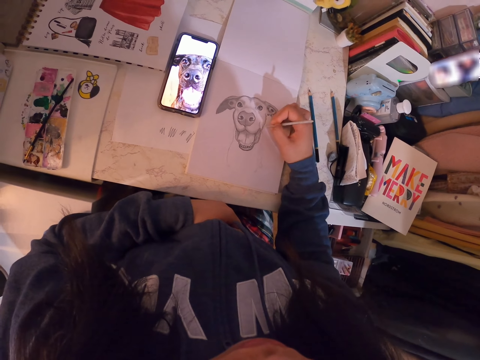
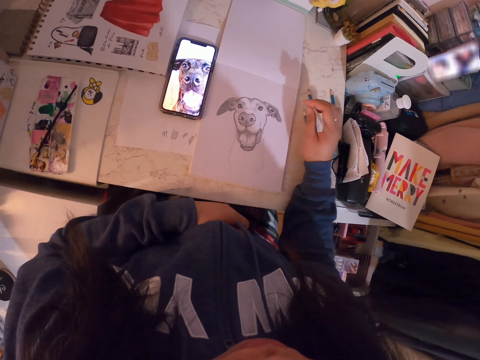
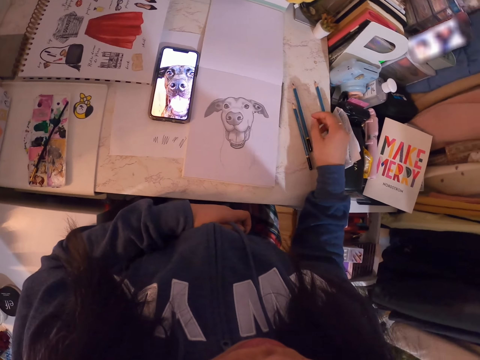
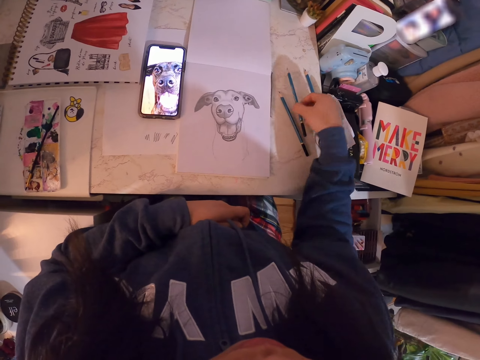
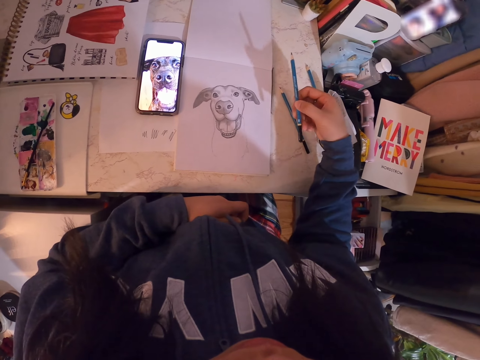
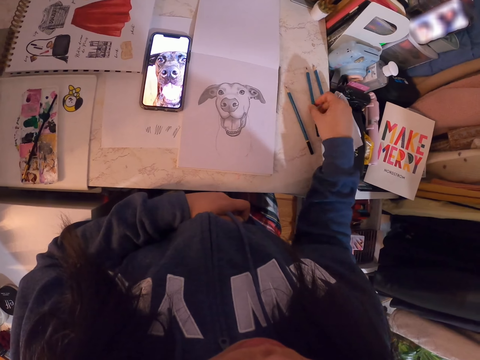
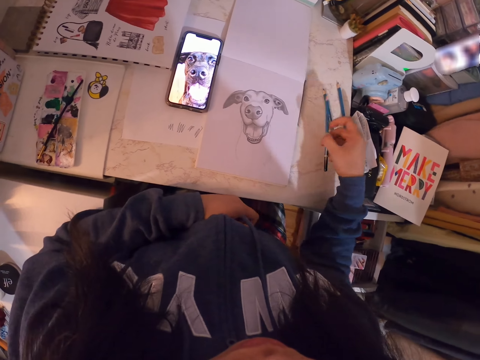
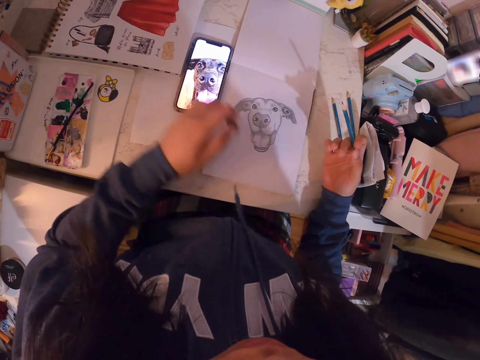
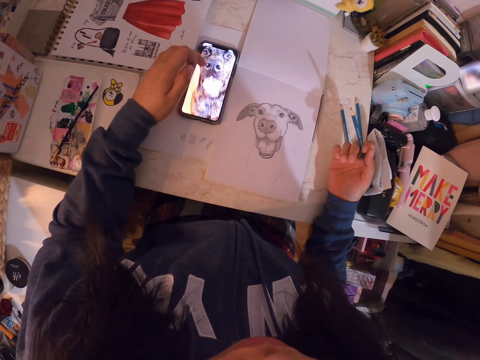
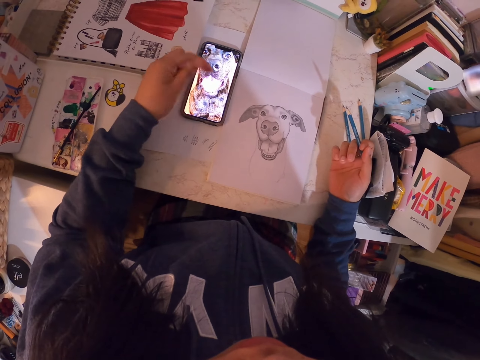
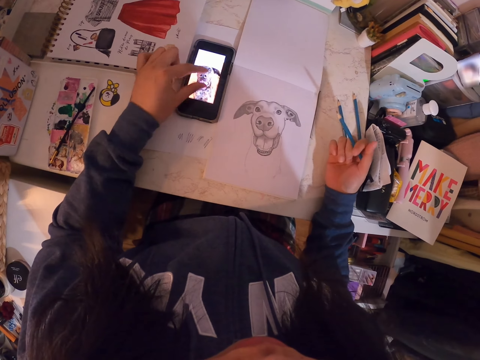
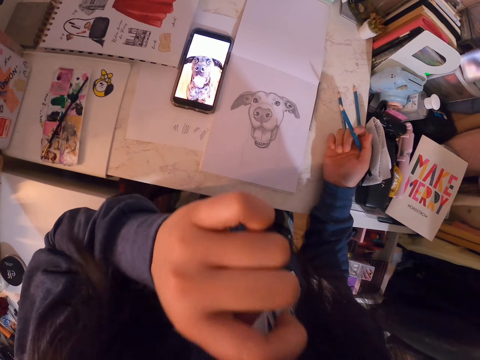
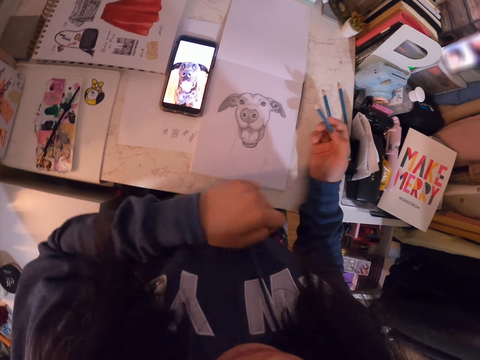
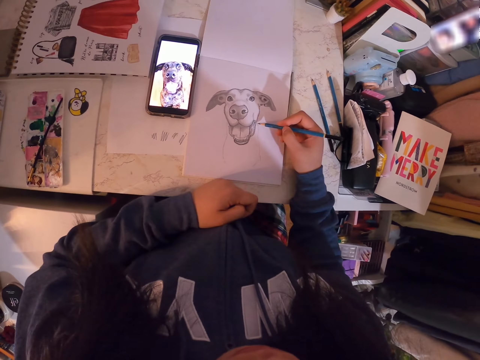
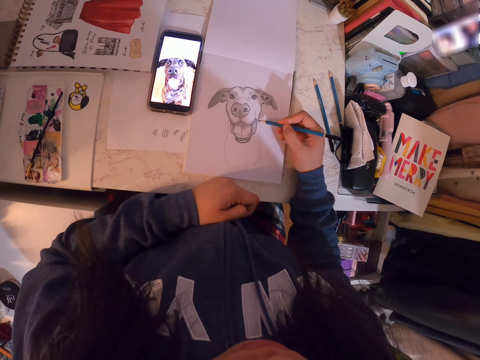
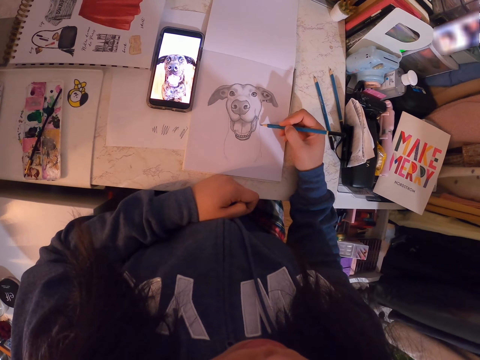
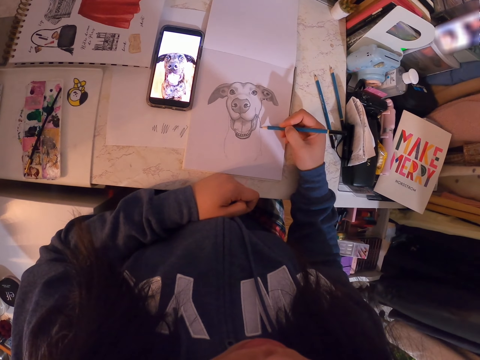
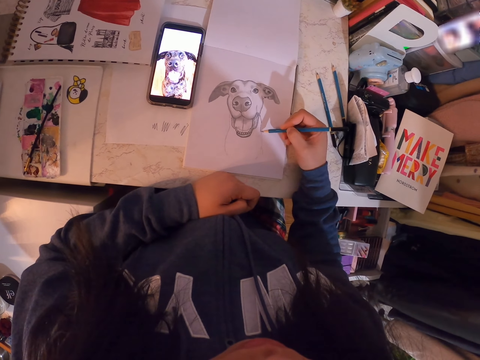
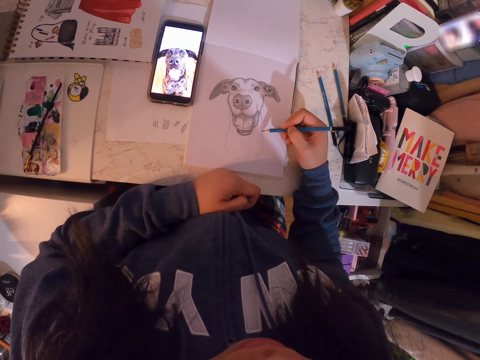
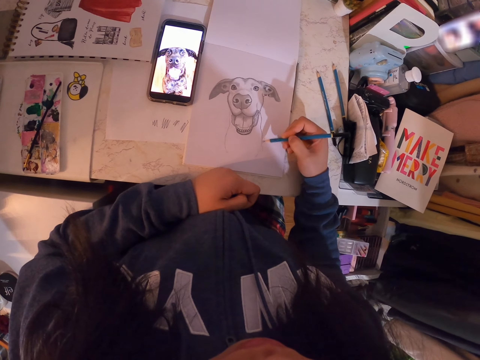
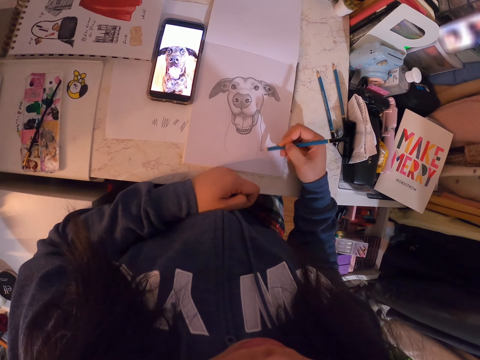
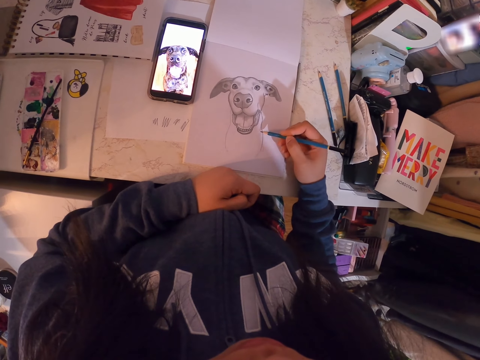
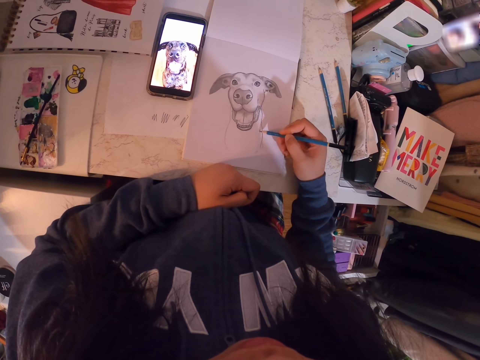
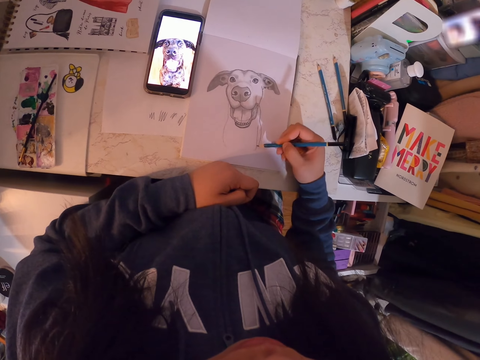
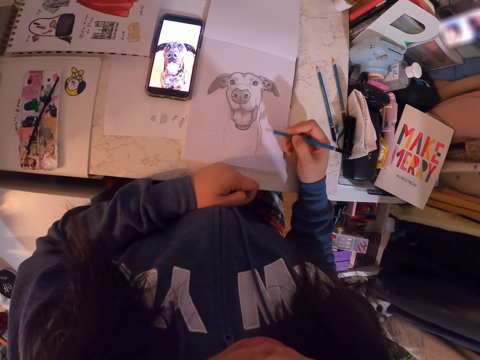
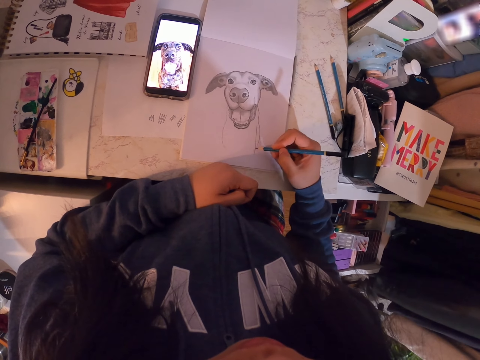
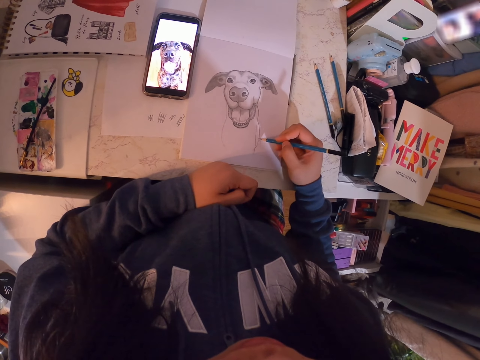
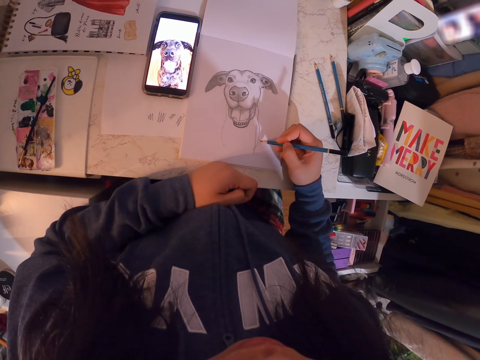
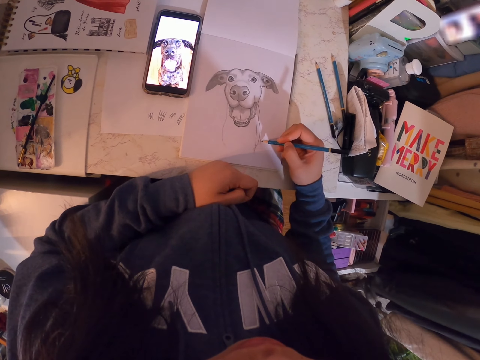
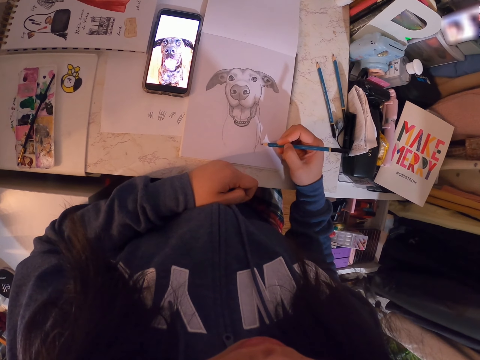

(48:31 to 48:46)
The camera wearer puts down the pencil. They pick up the pencil. They drop the pencil and pick up the pencil. They swipe the phone. They touch the face area. They draw in the book.

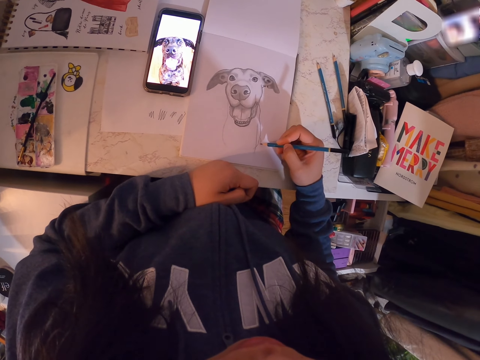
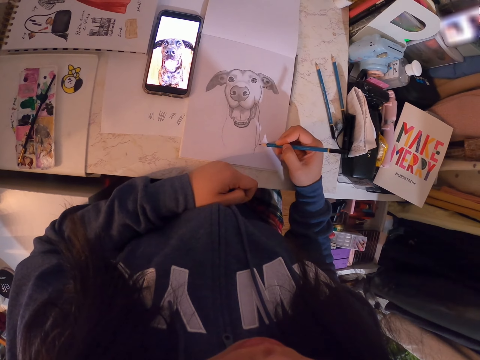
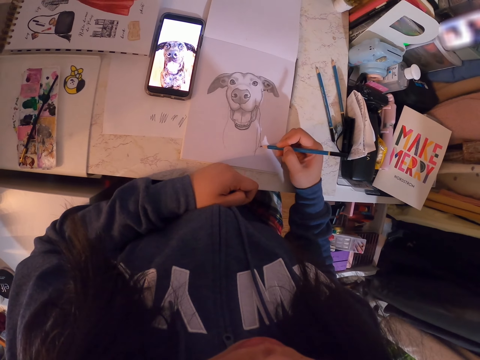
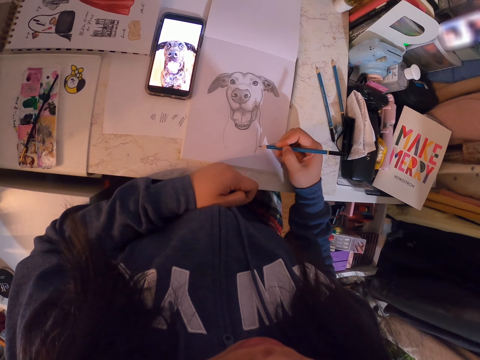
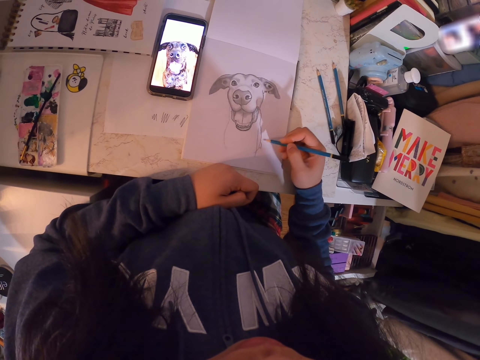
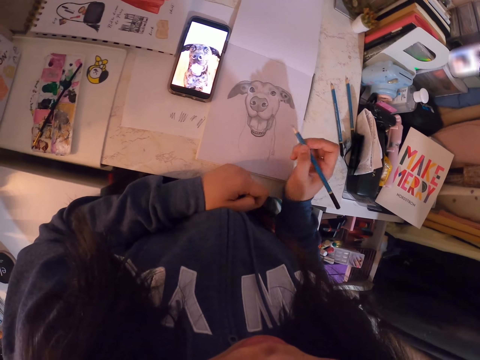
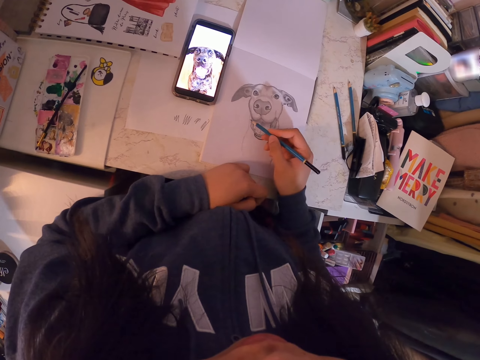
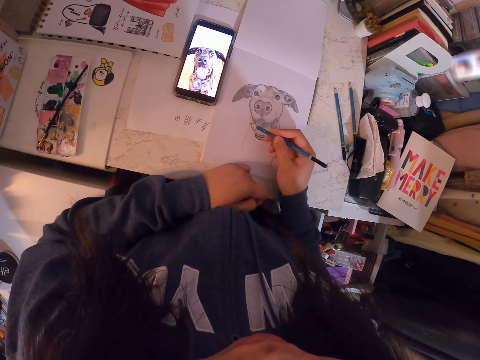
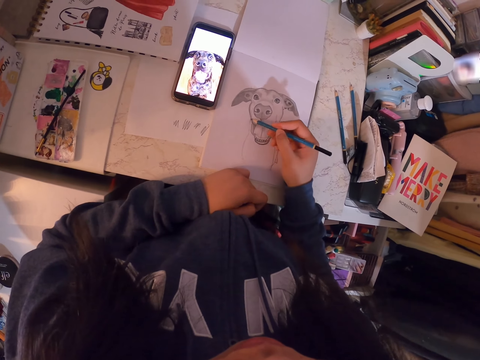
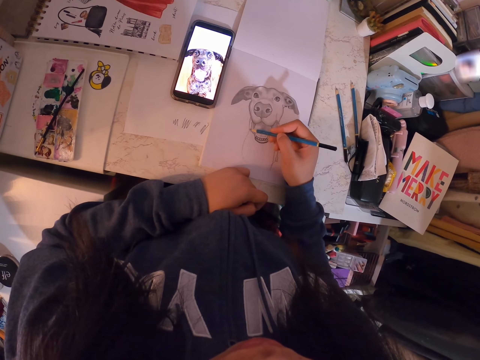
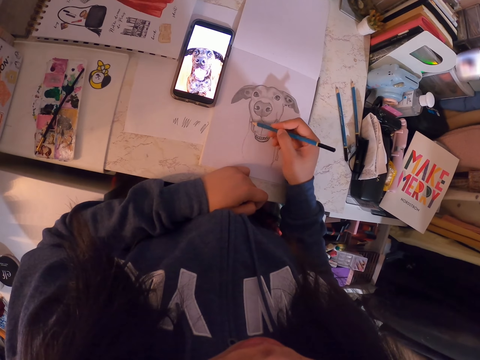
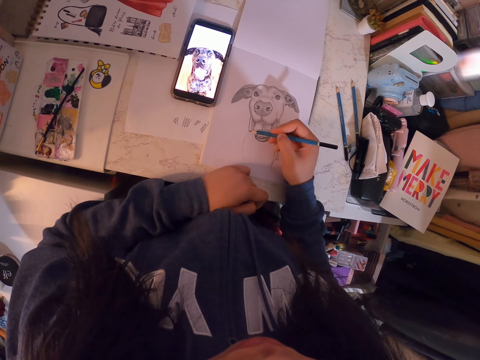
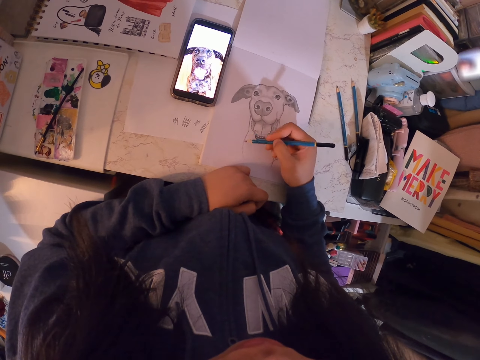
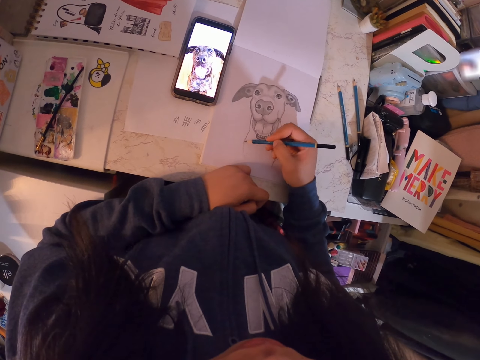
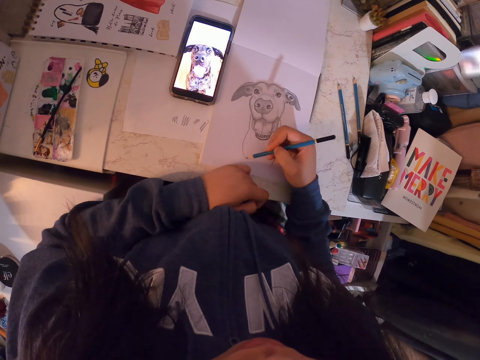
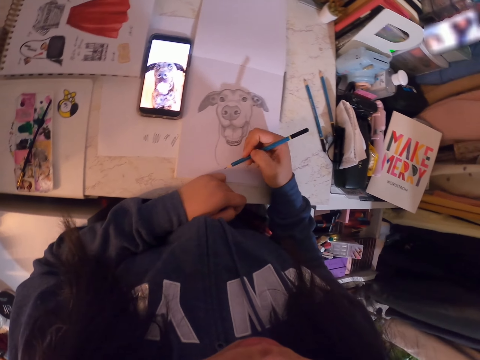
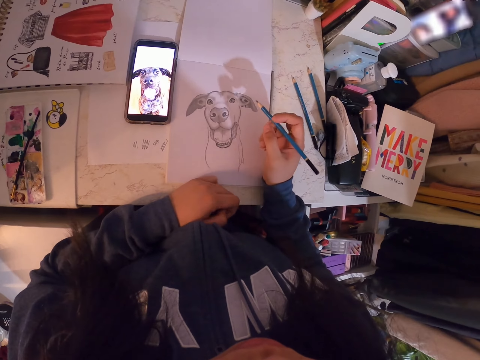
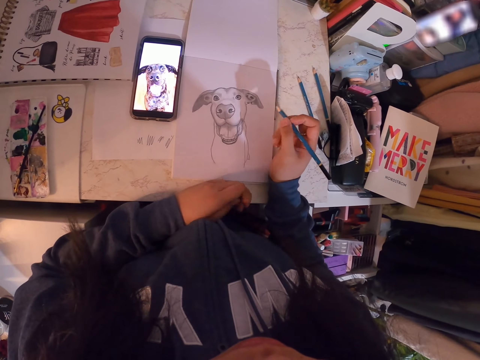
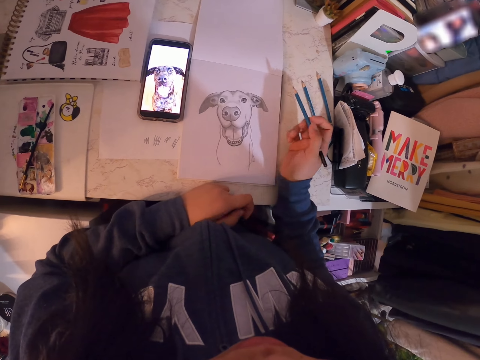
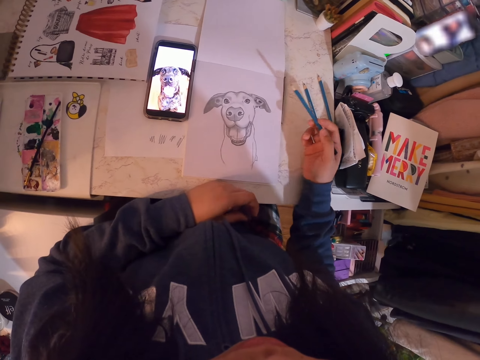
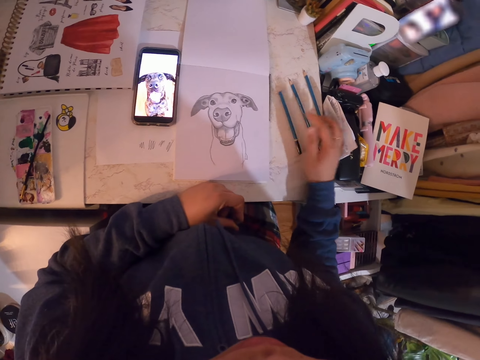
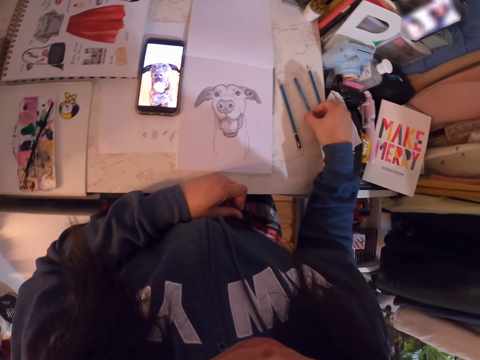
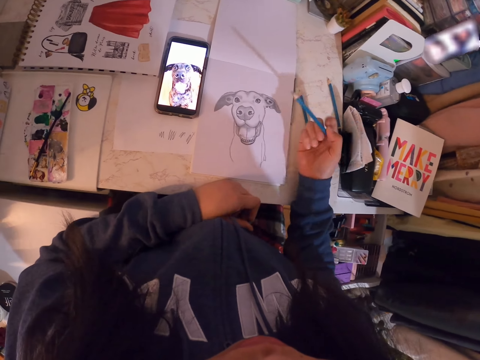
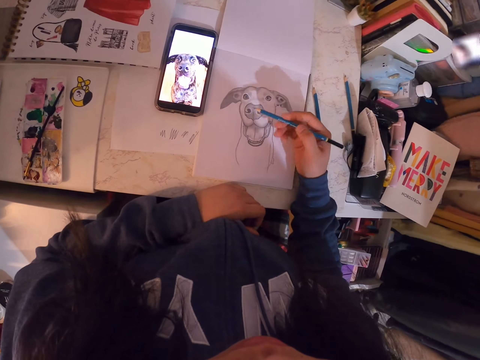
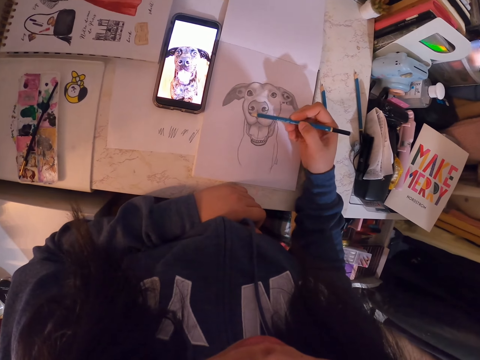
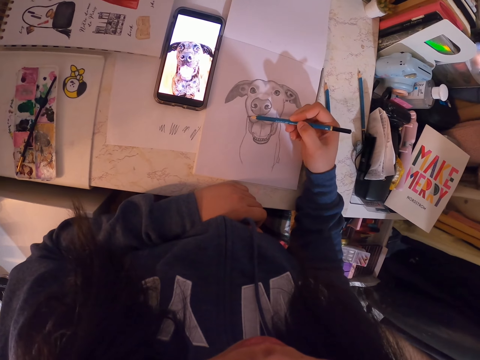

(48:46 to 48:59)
The camera wearer puts down the pencil. They pick up the pencil. They sketch the image with the pencil.
